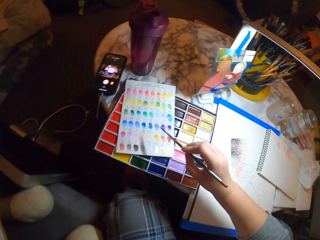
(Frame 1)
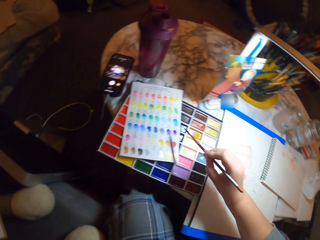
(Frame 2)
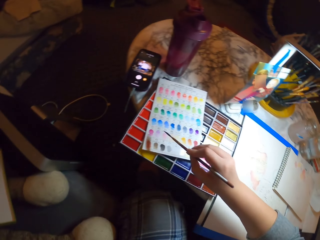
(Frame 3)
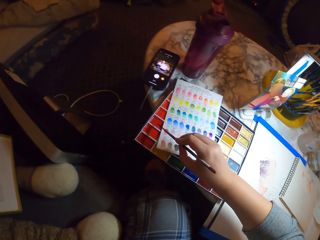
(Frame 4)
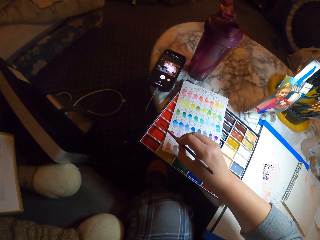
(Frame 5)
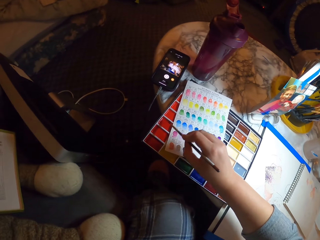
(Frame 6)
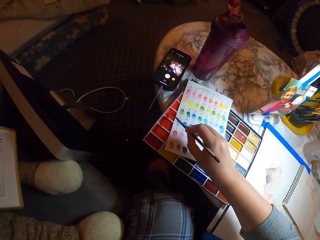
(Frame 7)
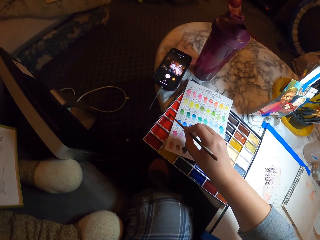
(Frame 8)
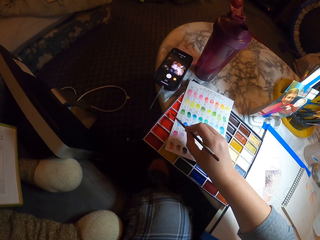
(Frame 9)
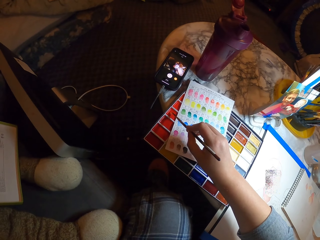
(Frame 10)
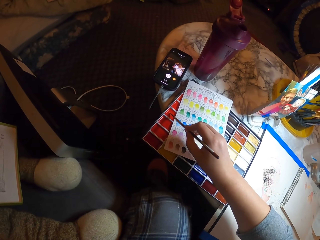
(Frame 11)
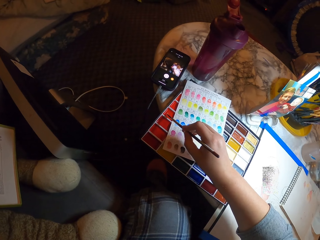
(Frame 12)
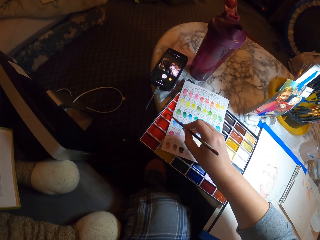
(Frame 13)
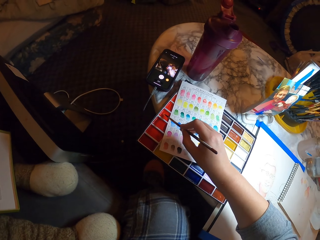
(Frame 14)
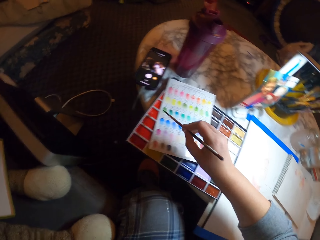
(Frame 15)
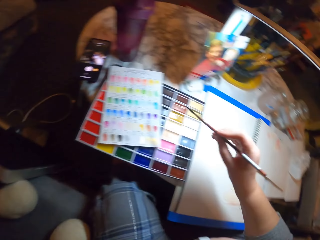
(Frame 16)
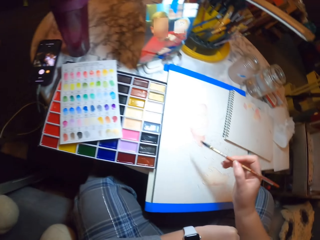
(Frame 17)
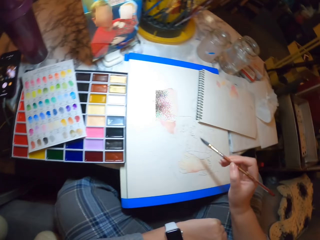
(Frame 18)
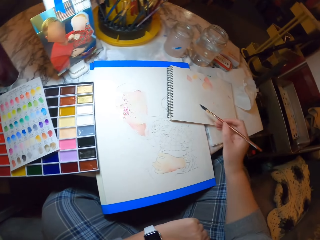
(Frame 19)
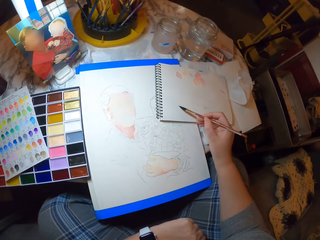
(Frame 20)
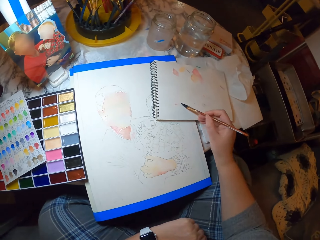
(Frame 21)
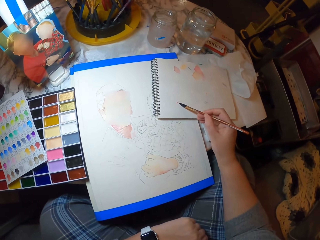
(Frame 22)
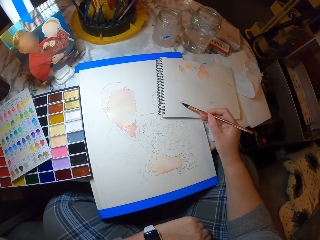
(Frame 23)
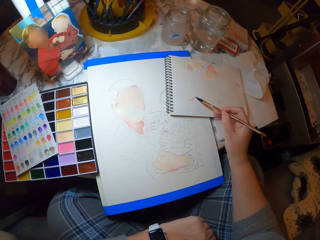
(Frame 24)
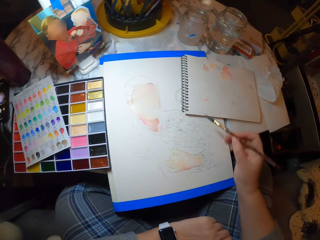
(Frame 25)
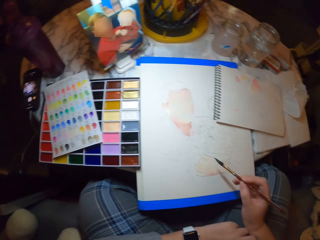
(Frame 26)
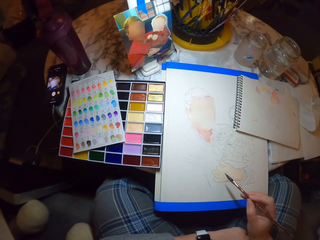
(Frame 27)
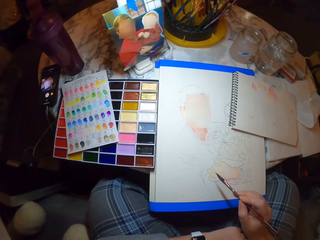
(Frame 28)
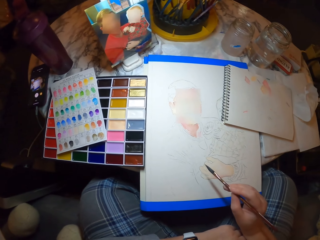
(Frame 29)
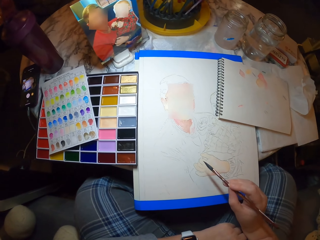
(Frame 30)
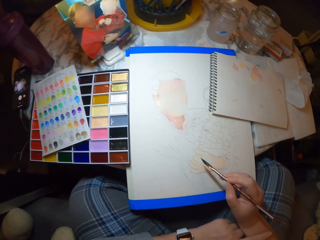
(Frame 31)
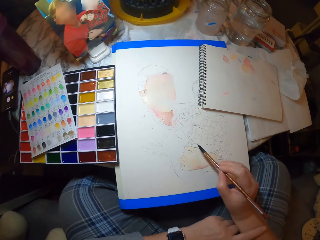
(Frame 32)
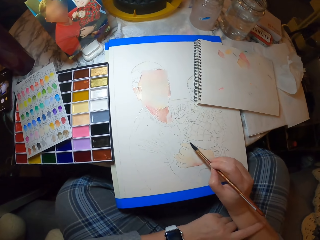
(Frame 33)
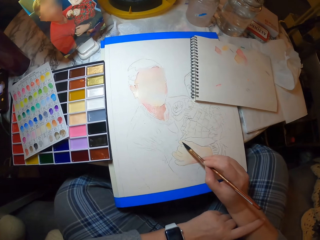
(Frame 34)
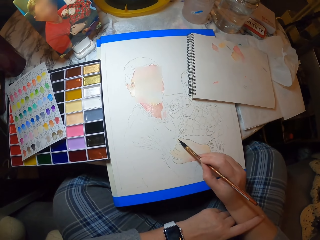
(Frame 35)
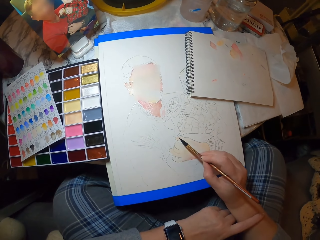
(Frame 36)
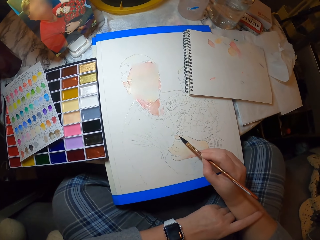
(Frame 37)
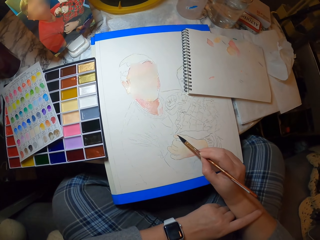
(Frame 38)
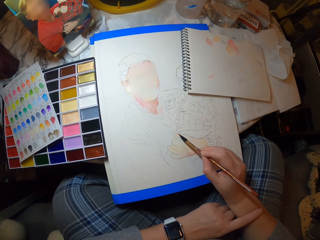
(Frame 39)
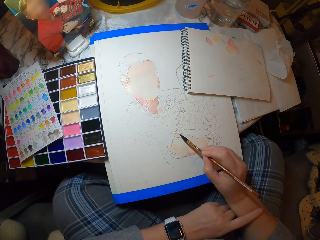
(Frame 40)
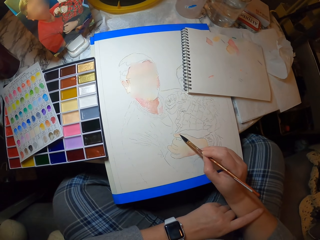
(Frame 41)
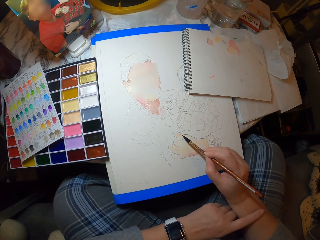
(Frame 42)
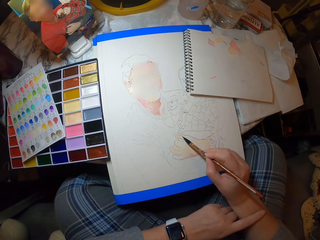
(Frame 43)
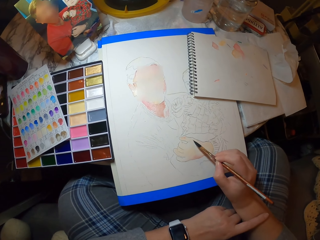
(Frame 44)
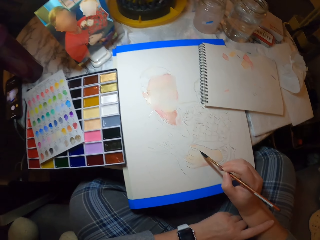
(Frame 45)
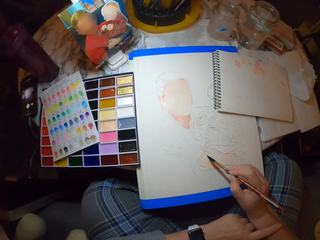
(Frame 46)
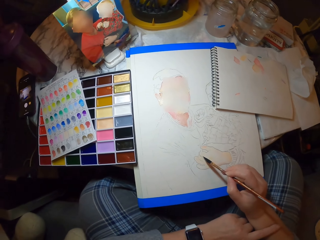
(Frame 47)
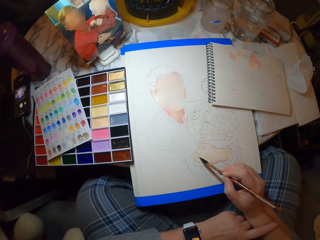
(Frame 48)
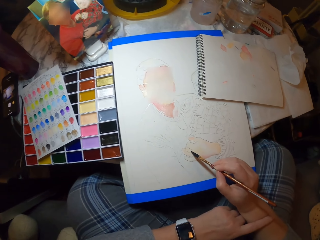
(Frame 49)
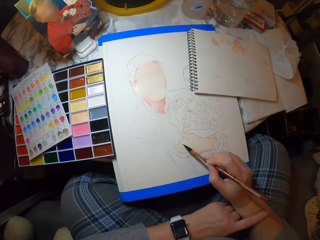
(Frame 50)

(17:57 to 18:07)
The camera wearer puts the brush on the paint. They take the paint in the pallet with the paint brush. They put the paint on the book. They paint on the picture with the paint brush.

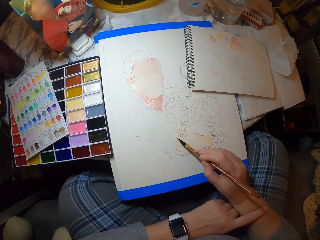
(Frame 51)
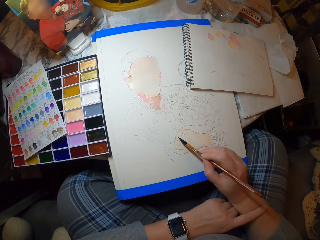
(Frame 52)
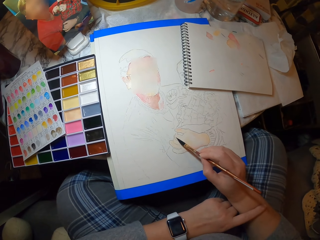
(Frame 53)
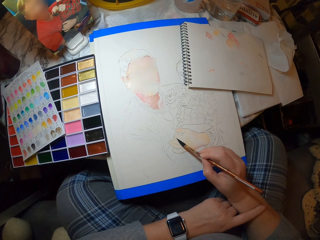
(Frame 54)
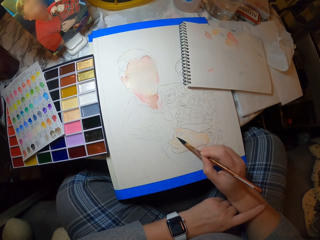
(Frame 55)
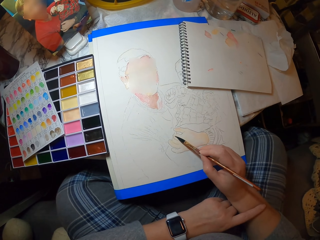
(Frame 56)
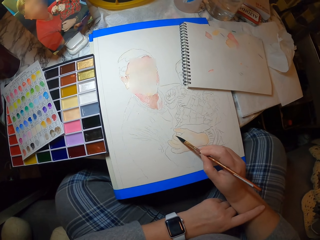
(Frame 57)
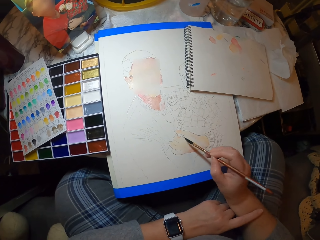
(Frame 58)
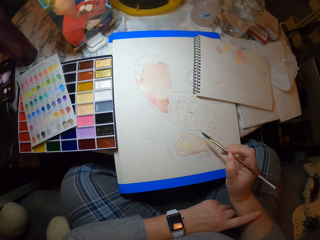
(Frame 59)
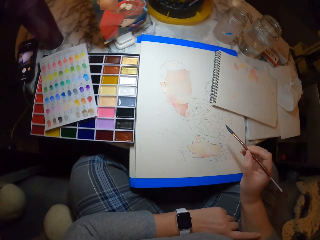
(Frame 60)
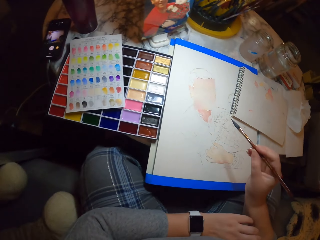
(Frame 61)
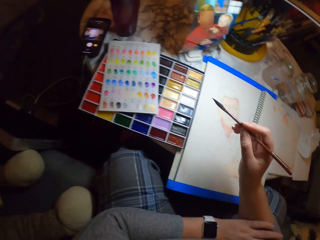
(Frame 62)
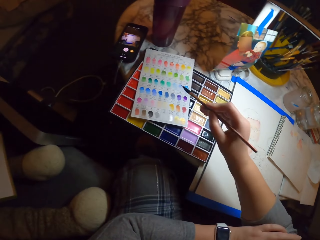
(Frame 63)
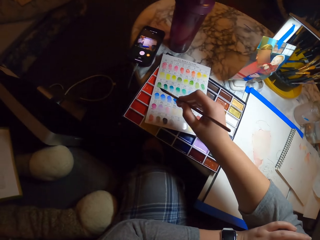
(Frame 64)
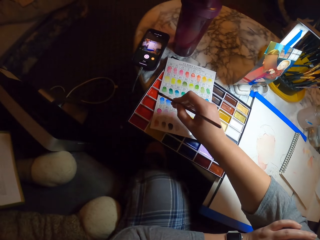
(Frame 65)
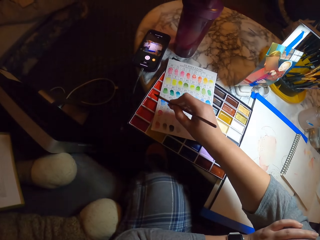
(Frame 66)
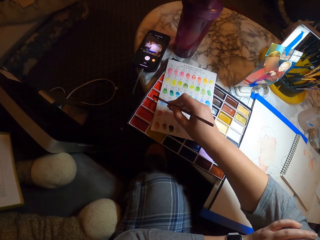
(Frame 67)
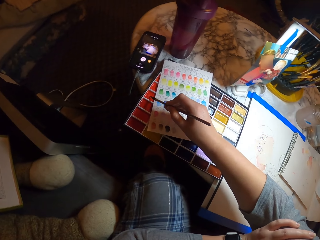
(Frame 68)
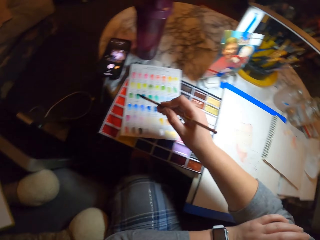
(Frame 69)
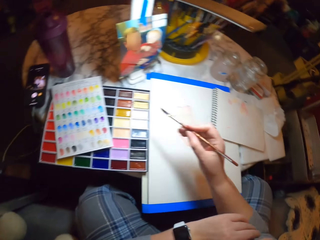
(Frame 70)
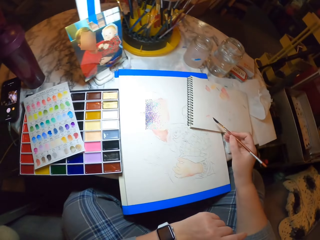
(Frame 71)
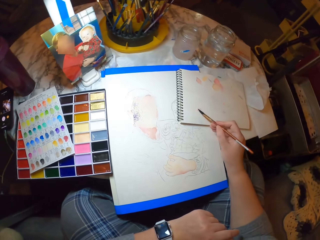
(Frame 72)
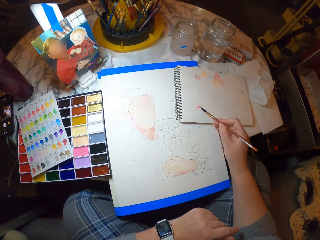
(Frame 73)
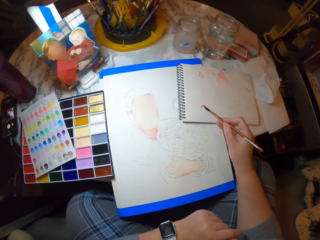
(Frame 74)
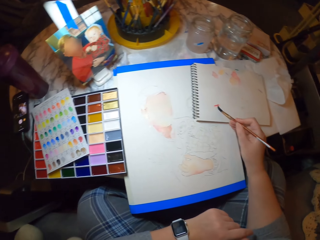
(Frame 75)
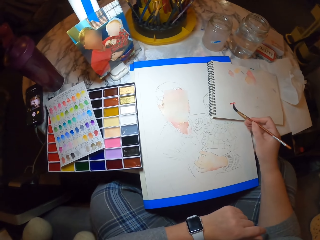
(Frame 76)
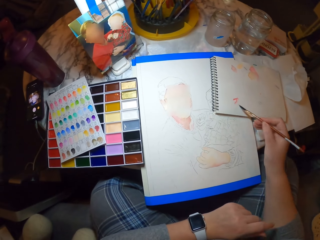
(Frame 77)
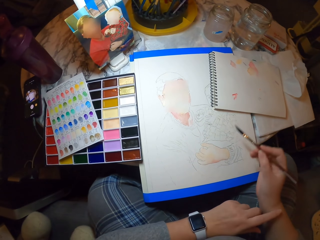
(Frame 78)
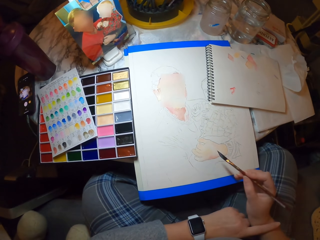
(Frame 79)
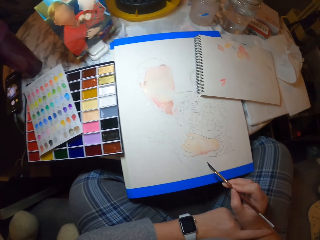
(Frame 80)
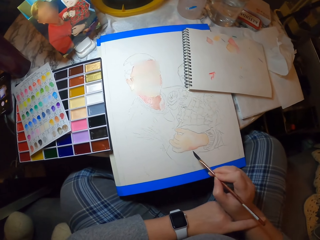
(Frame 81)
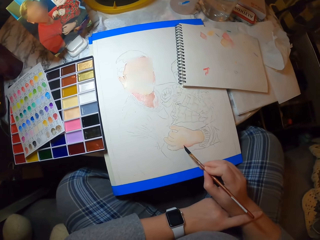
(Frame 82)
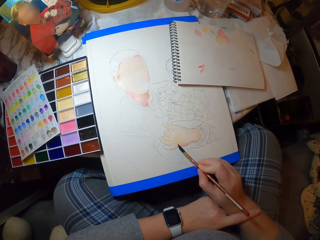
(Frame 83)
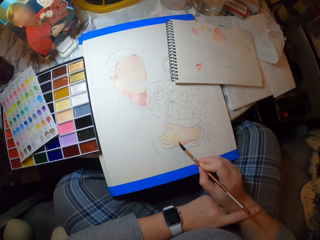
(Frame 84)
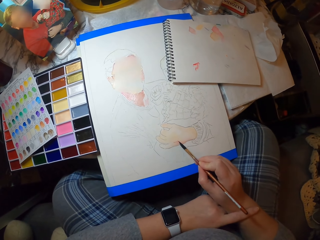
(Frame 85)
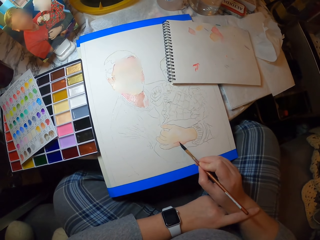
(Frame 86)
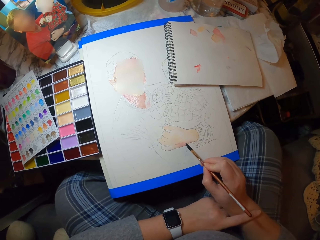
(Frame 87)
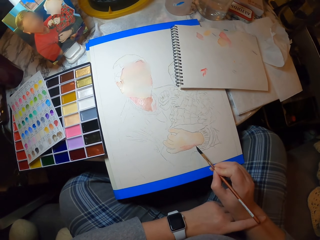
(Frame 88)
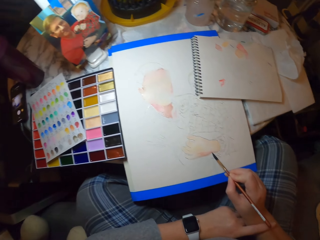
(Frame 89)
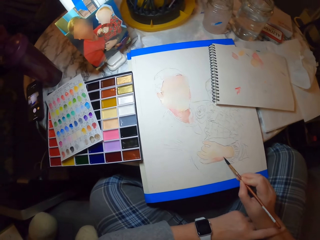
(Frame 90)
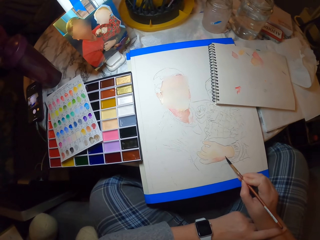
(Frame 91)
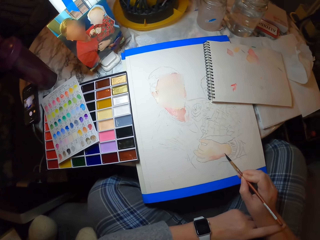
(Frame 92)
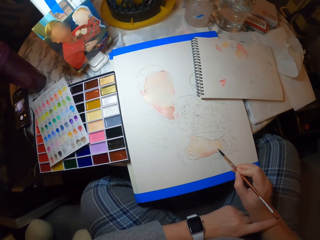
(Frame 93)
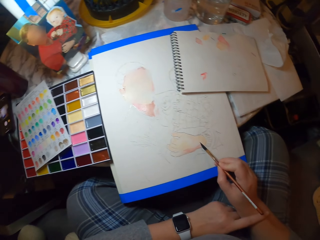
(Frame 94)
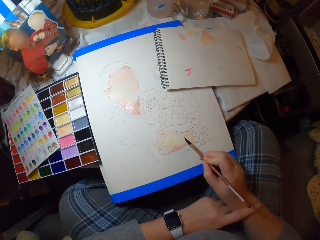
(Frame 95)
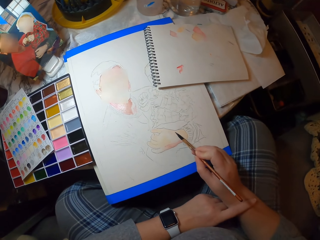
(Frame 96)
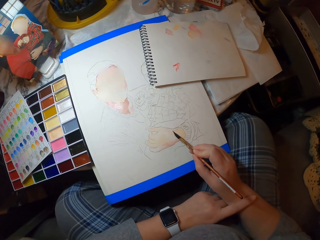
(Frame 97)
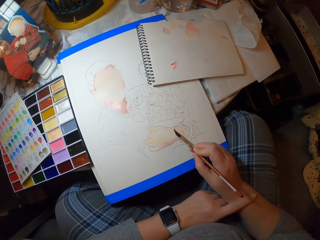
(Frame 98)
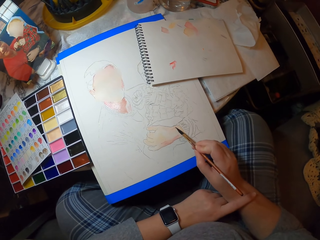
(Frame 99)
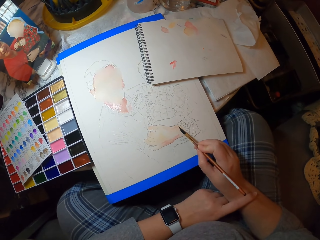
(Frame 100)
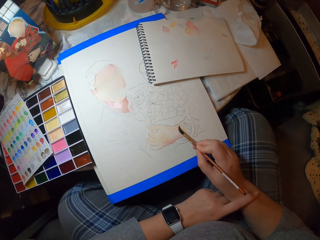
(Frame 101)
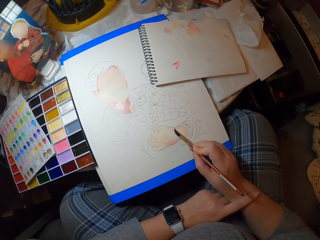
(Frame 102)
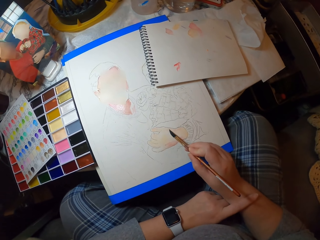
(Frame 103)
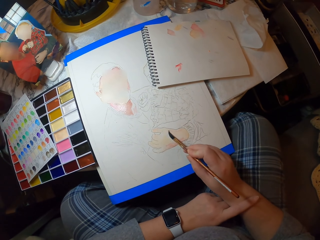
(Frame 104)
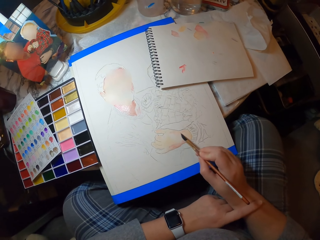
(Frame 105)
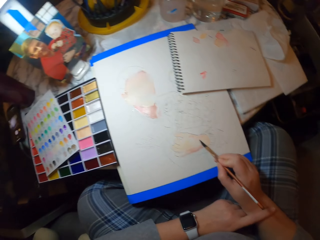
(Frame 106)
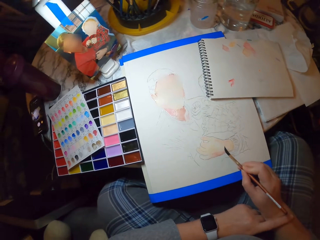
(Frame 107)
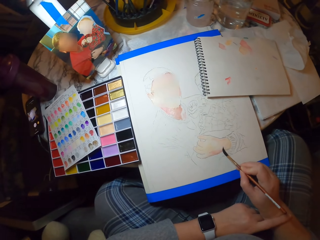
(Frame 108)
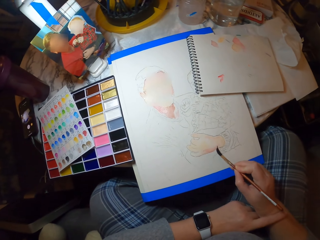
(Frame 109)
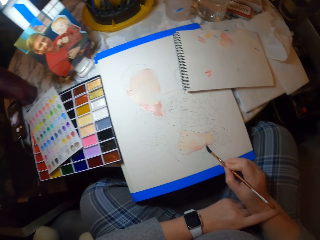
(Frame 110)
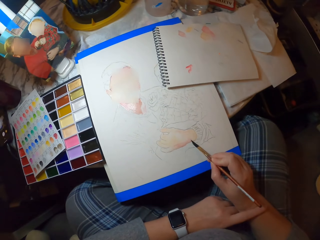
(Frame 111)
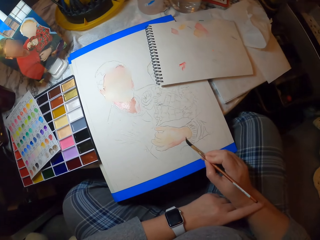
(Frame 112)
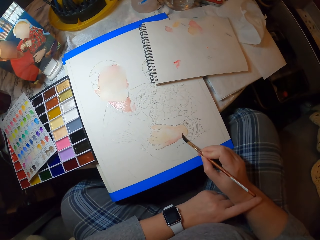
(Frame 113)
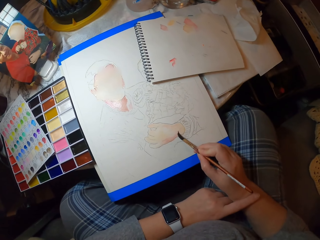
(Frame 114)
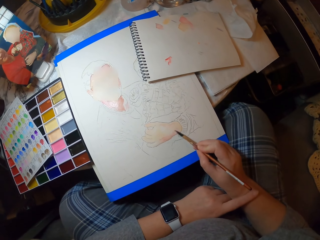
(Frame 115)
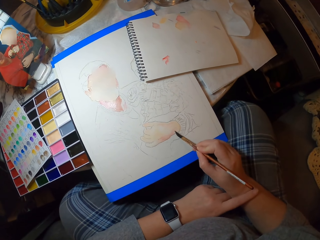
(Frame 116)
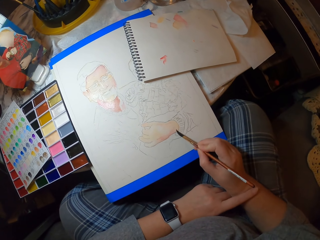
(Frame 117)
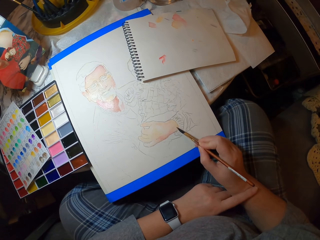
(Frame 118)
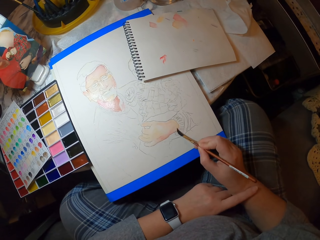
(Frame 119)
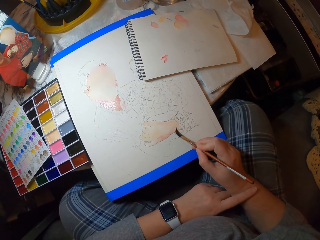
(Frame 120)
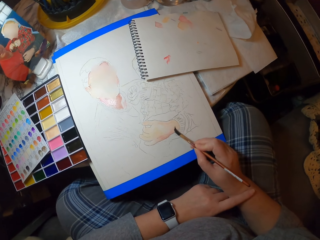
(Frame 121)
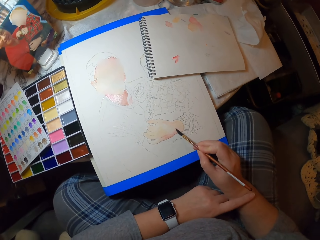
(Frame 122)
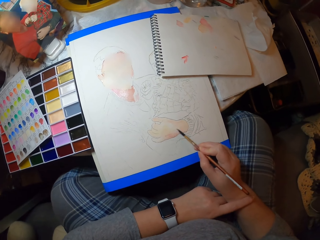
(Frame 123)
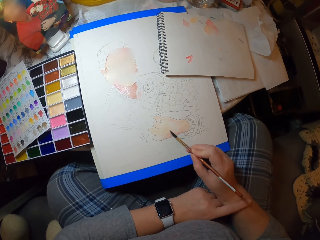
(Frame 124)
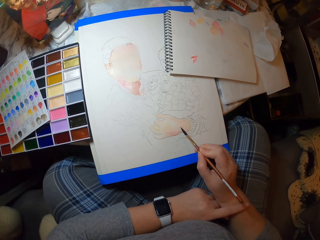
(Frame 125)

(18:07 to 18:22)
The camera wearer puts the brush on the paint. They take the paint in the pallet with the paint brush. They rub the paint on the book. They paint on the picture with the paint brush. They look at the picture.
